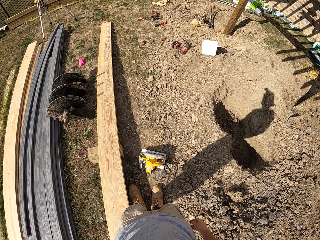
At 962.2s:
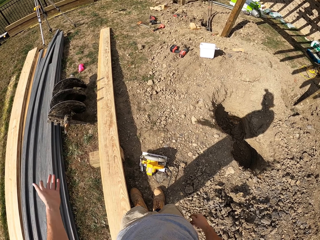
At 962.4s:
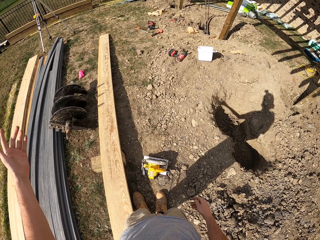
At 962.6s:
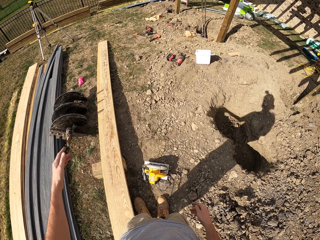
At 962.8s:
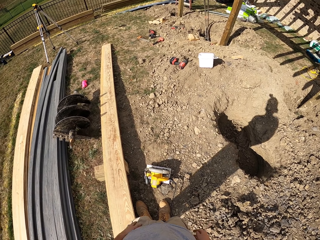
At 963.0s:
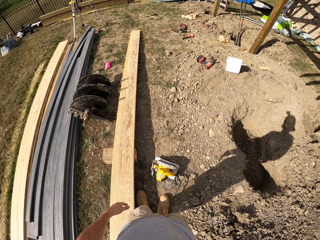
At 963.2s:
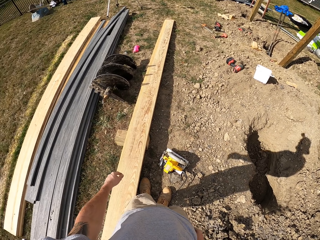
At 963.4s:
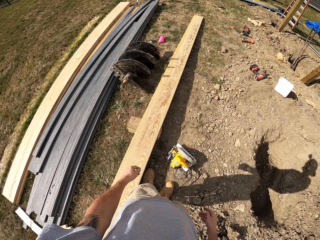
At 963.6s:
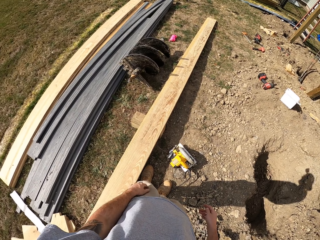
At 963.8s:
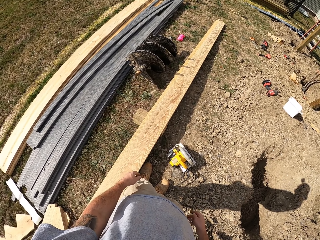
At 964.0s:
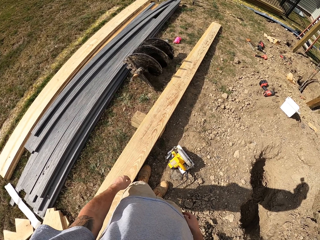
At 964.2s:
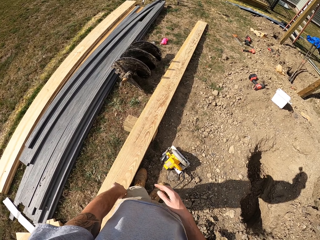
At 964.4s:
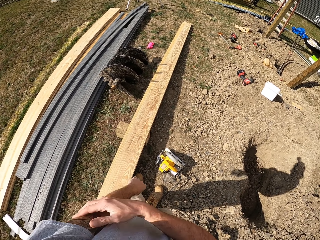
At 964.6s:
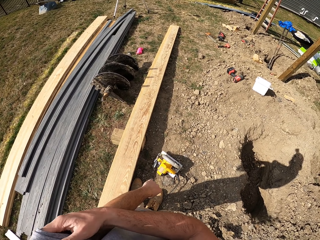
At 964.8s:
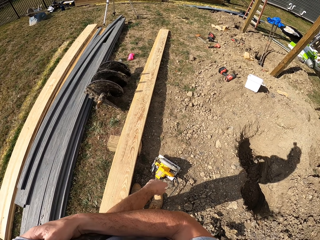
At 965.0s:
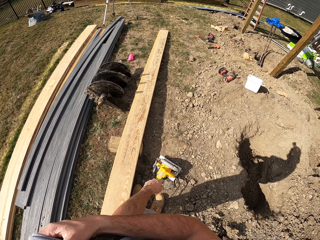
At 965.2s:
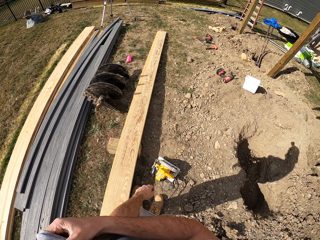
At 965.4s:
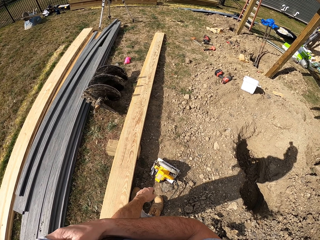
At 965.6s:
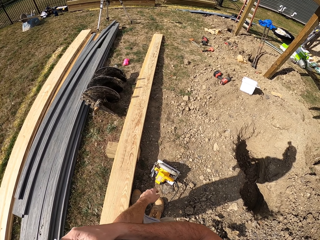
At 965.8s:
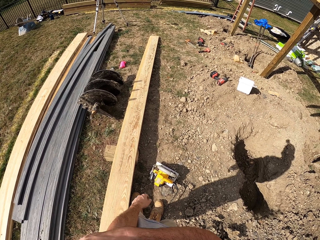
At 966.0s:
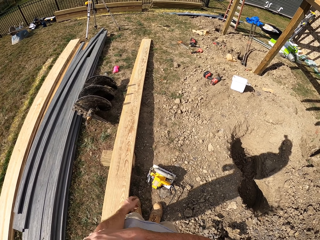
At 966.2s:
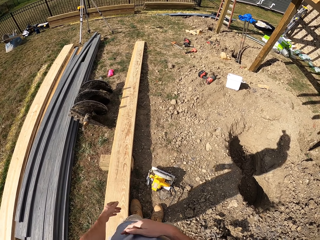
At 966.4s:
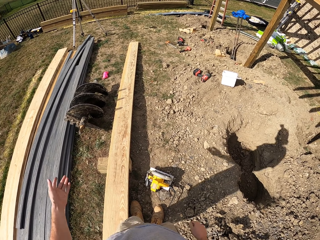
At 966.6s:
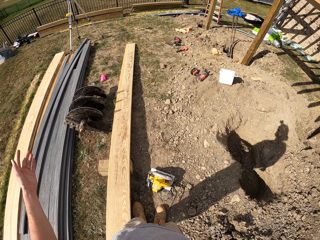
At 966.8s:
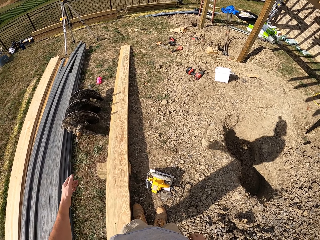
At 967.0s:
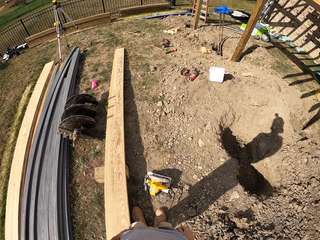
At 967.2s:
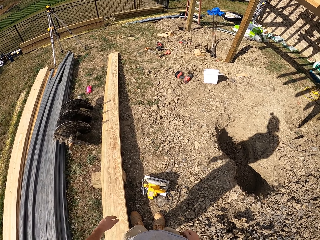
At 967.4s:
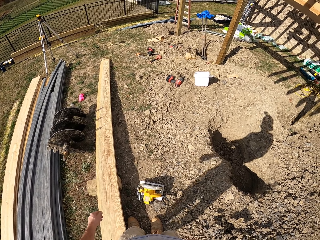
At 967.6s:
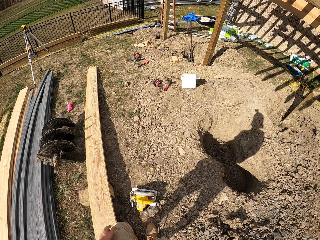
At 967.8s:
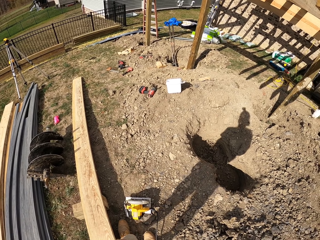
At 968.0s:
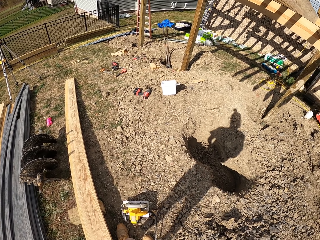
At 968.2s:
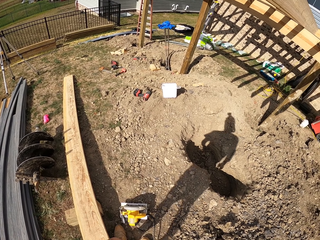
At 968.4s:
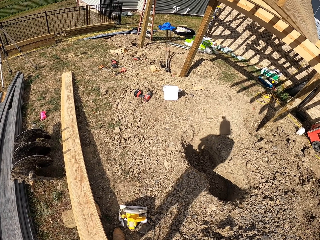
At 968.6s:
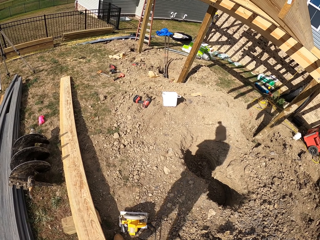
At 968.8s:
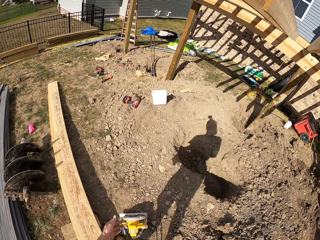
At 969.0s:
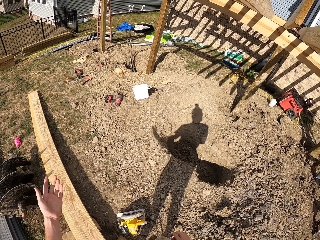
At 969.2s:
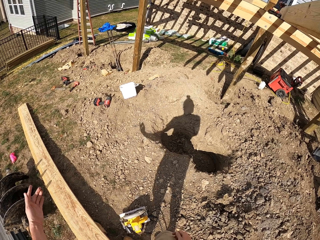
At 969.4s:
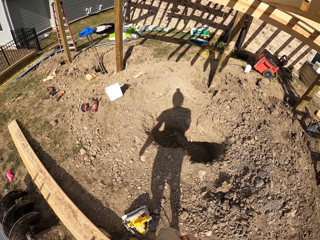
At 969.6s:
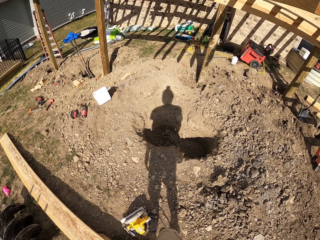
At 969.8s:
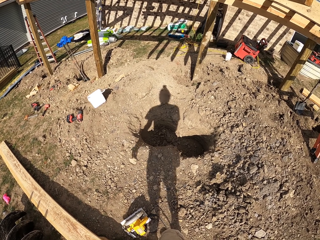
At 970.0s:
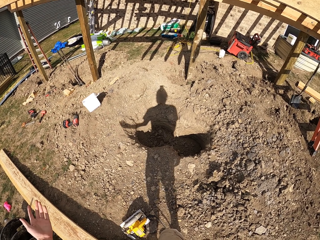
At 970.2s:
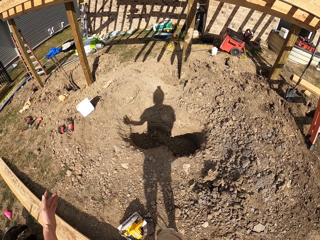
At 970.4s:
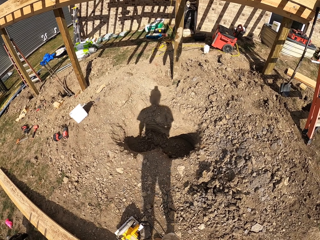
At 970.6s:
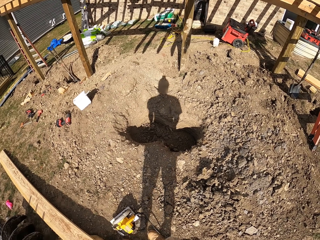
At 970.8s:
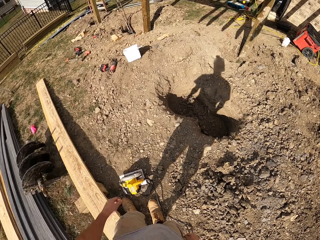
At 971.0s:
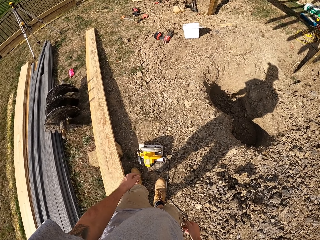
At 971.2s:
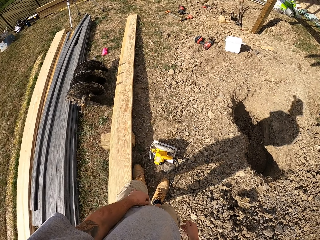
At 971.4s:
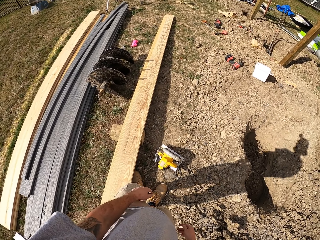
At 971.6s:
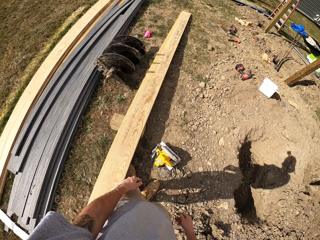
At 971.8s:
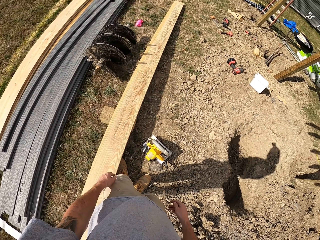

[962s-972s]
The camera wearer swings his left hand. He looks around. He scratches his hand. He touches his left hand using his right hand. He swings his left hand around. He looks around.

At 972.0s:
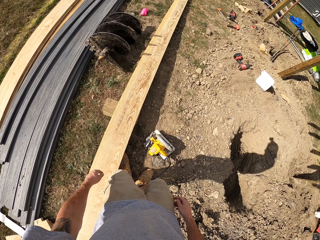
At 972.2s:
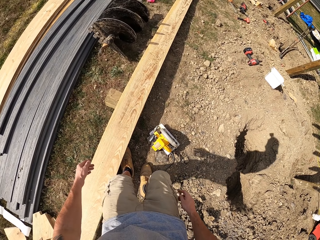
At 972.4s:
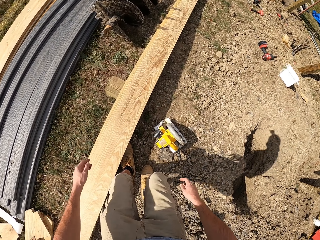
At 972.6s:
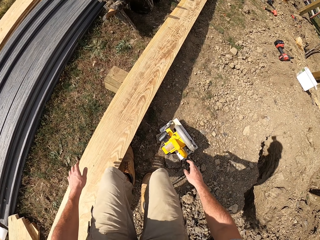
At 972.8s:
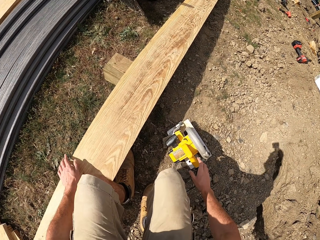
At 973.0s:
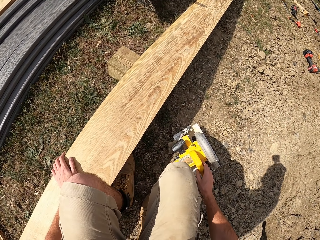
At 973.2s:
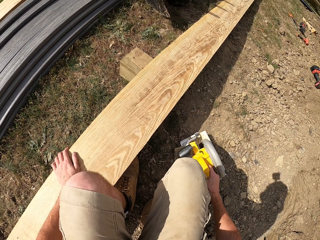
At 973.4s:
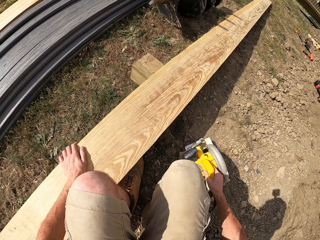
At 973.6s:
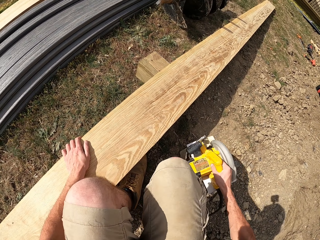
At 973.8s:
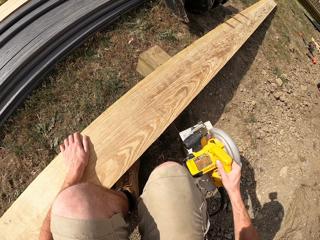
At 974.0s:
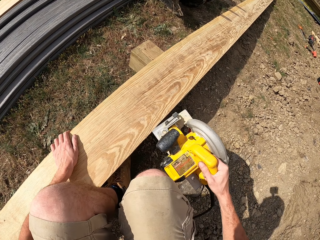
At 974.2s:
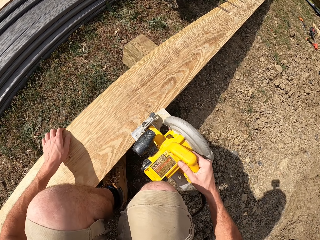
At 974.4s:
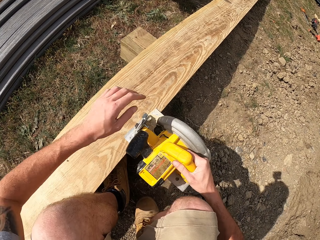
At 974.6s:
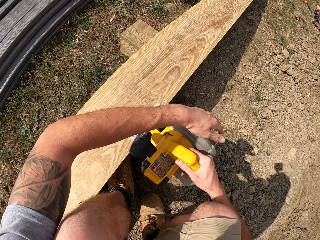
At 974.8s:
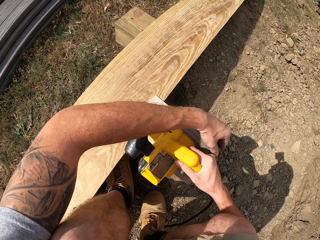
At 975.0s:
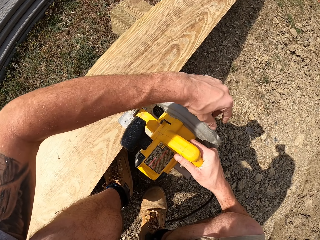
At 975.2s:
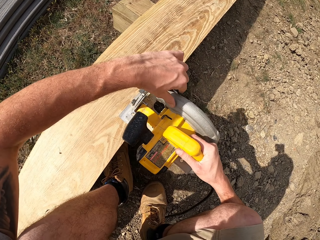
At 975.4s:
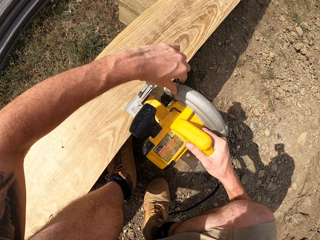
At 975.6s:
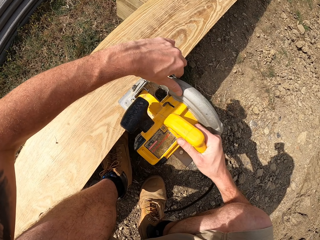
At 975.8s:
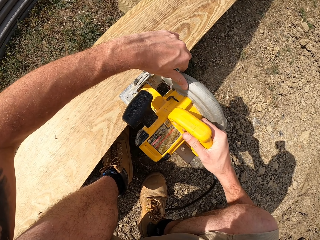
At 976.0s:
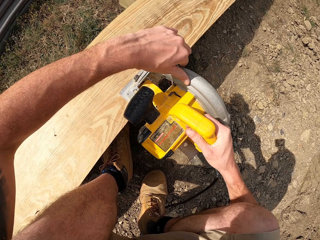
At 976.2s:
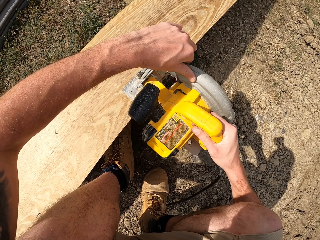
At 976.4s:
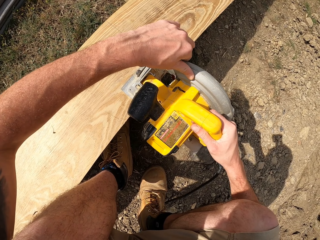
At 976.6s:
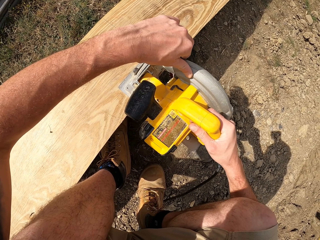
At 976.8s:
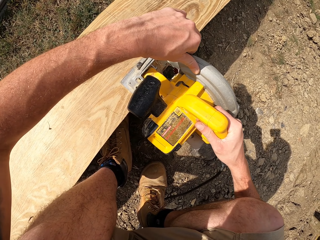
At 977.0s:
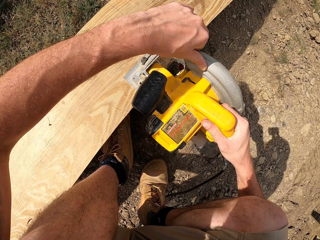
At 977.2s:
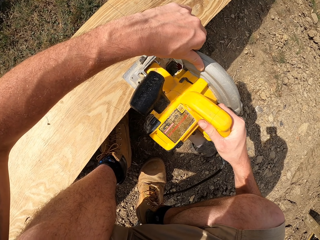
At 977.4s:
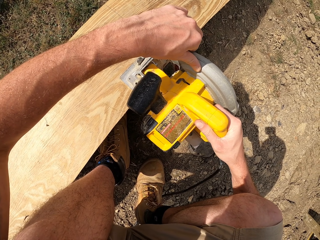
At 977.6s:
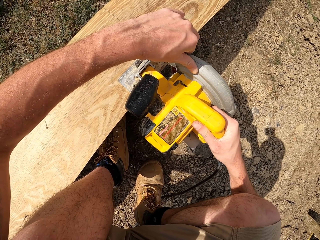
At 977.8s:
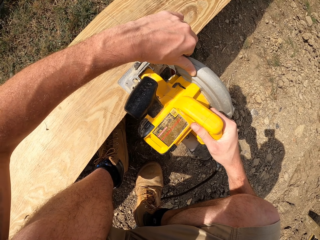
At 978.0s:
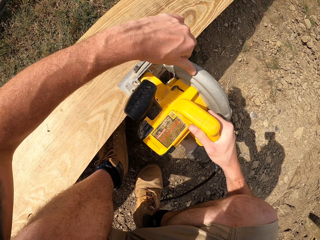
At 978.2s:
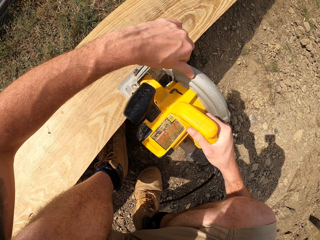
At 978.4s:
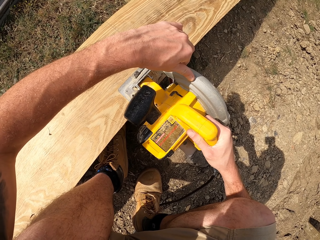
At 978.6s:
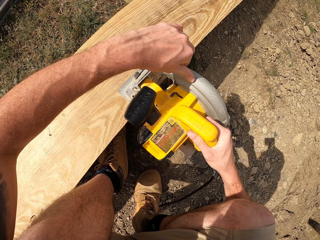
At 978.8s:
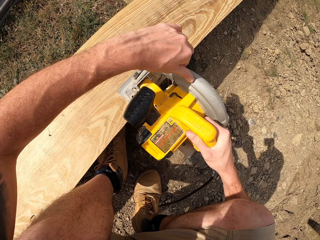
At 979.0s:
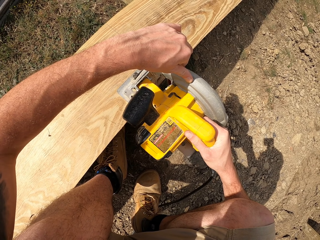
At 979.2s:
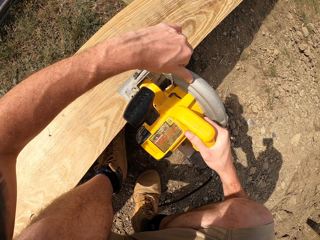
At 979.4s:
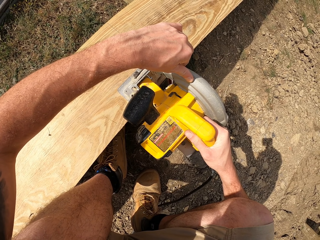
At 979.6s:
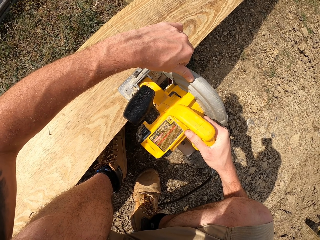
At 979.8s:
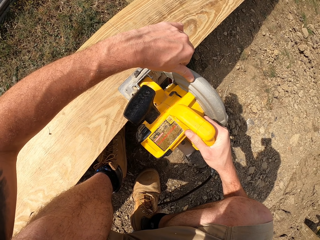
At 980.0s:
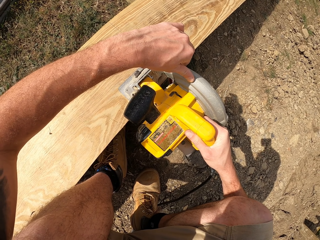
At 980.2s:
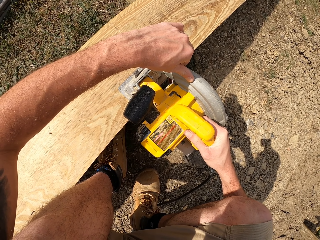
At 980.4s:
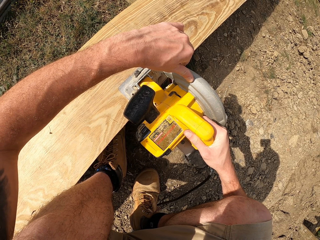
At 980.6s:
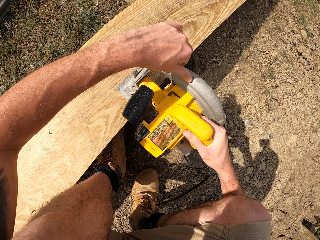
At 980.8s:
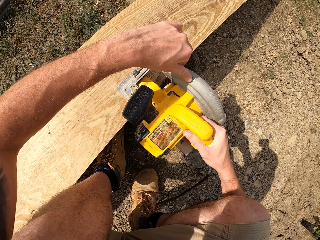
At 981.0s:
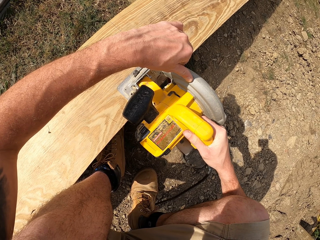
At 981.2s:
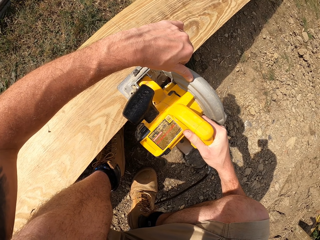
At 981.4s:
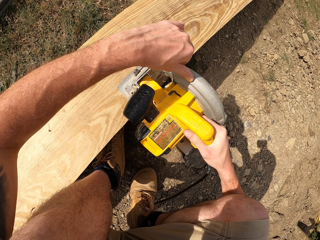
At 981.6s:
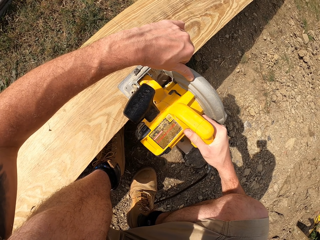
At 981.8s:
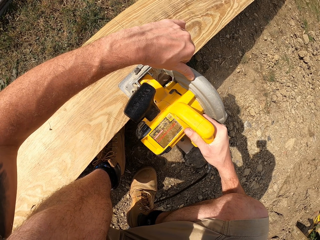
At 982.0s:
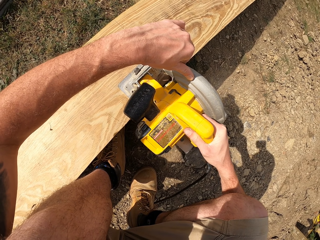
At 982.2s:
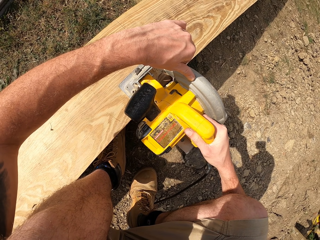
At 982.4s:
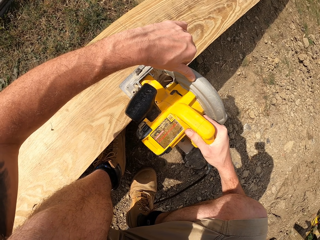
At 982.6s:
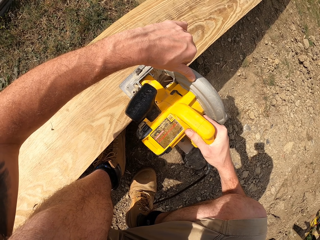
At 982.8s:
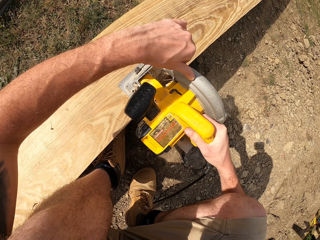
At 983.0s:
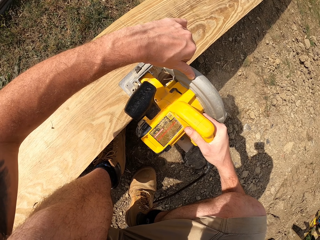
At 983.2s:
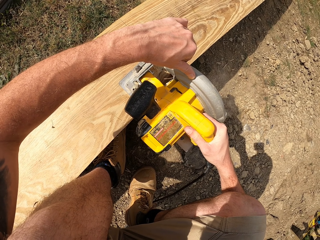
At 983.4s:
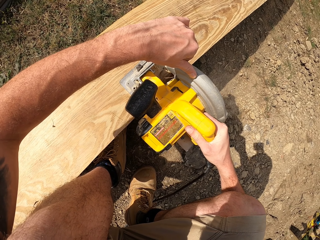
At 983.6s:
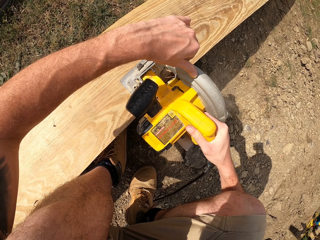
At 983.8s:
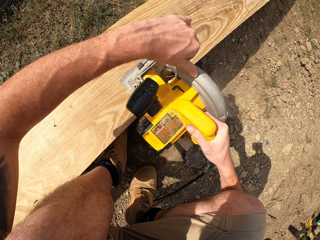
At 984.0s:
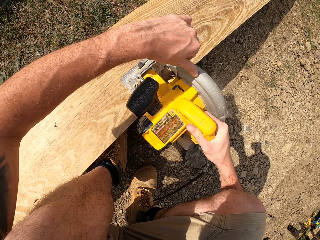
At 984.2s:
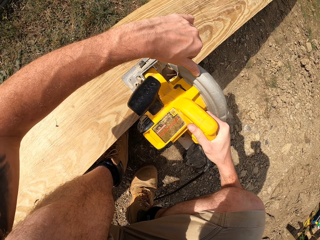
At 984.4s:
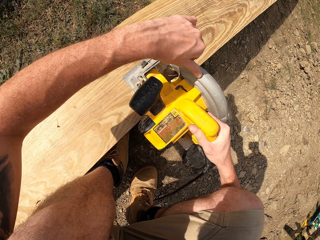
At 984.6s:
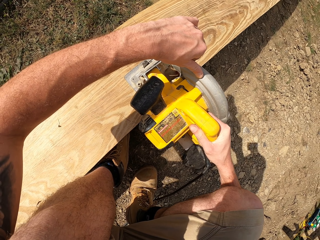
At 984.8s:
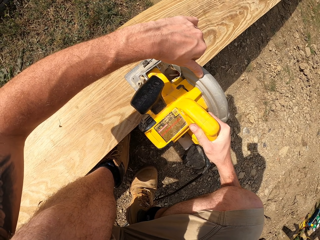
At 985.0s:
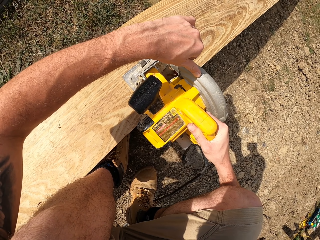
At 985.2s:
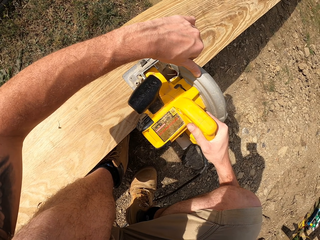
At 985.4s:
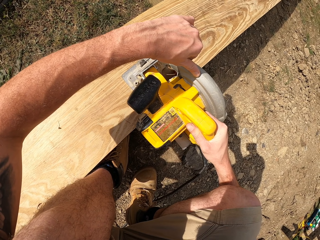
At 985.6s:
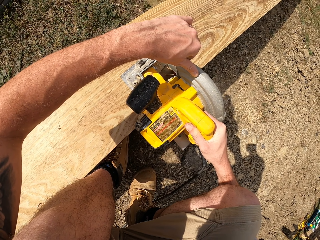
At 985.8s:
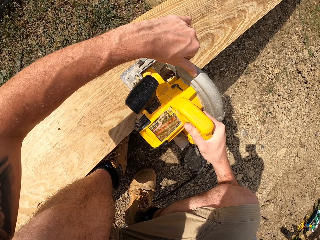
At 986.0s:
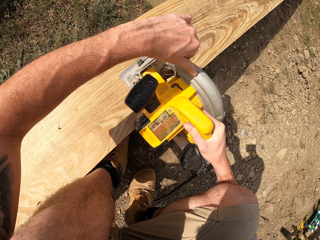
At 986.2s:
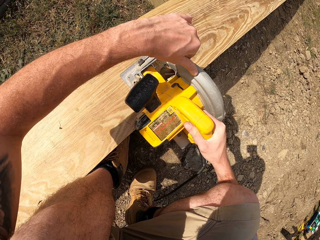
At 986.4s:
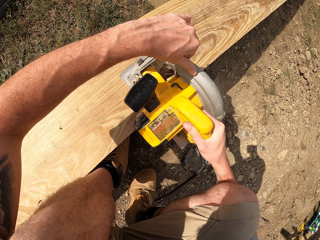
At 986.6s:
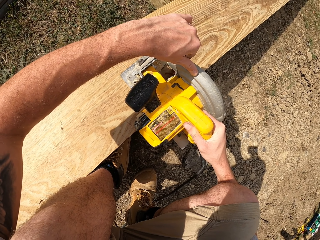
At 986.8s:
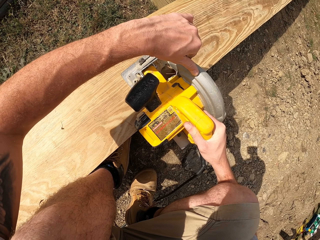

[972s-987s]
The camera wearer holds the circular saw and the lumber. They put the saw on the wood. They hold the circular saw with both hands. They cut the wood with the saw. They cut the lumber using the circular saw.
